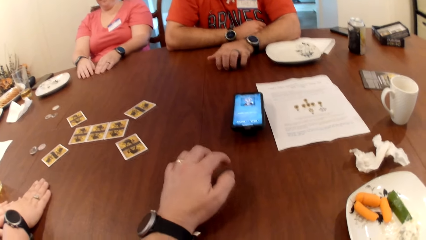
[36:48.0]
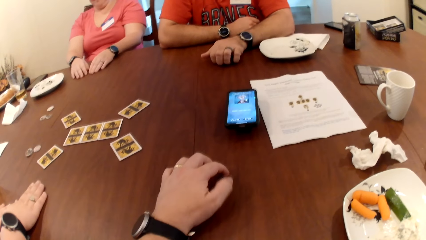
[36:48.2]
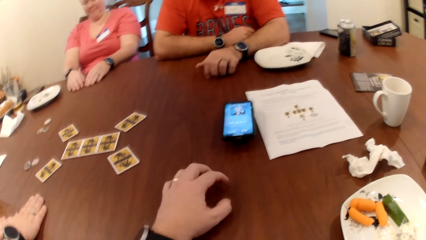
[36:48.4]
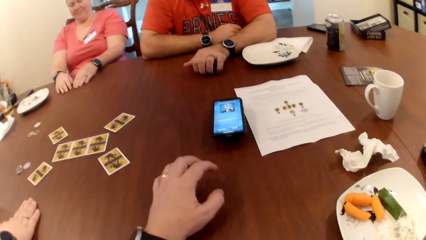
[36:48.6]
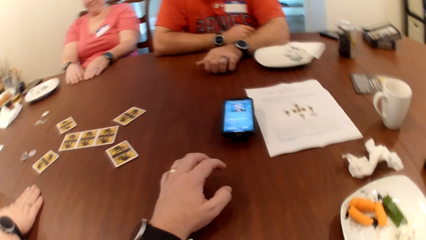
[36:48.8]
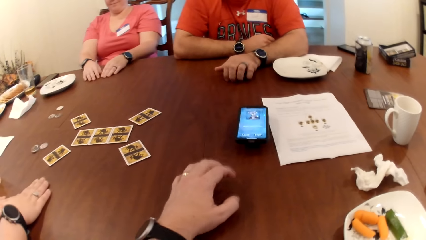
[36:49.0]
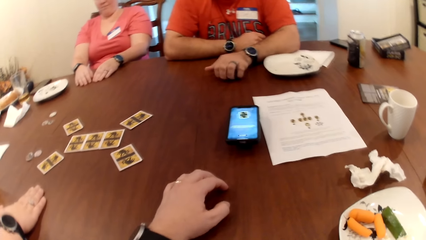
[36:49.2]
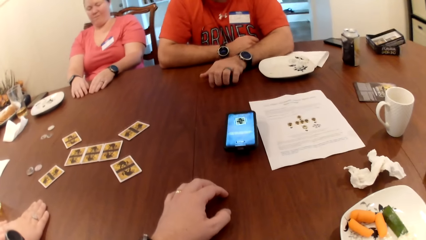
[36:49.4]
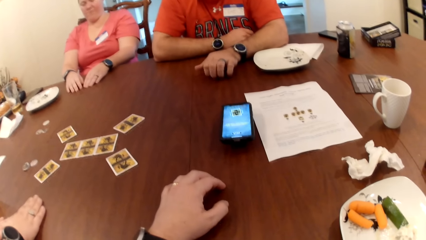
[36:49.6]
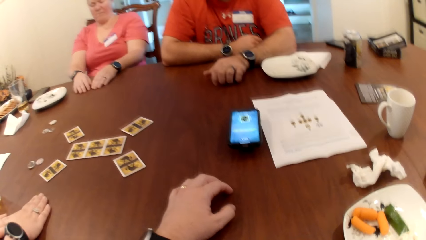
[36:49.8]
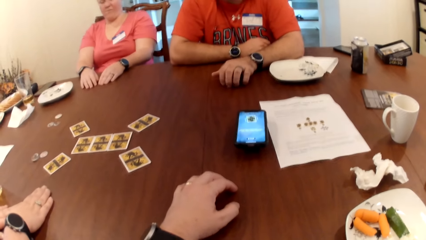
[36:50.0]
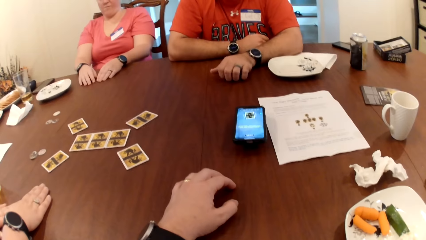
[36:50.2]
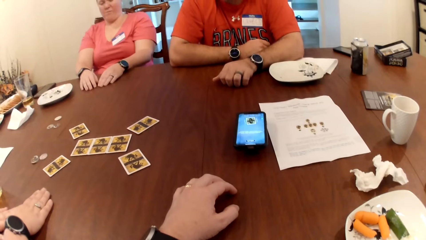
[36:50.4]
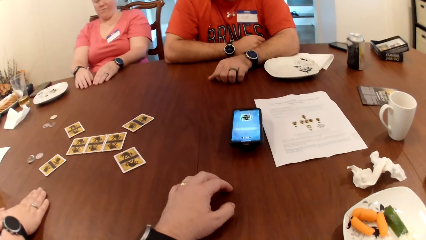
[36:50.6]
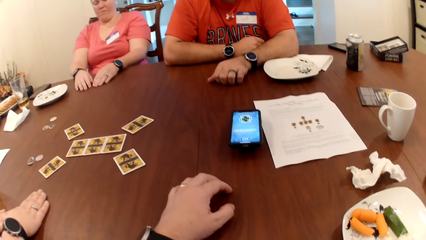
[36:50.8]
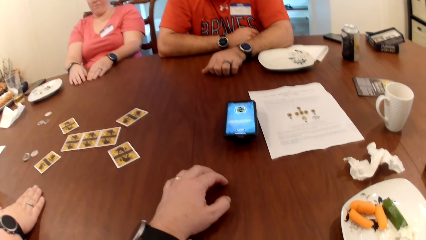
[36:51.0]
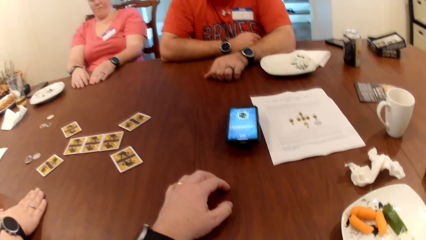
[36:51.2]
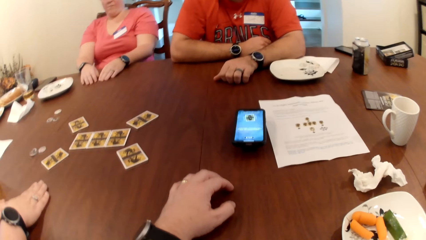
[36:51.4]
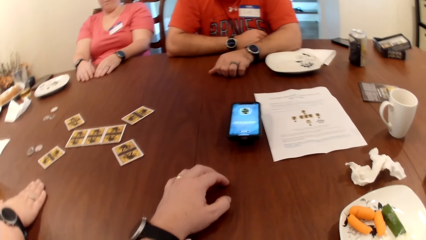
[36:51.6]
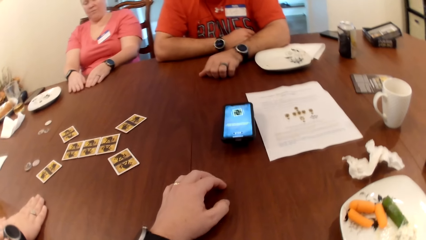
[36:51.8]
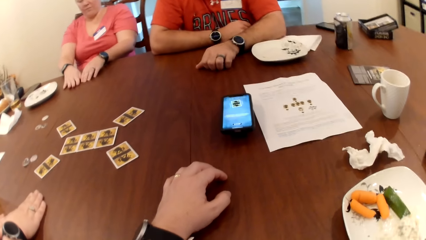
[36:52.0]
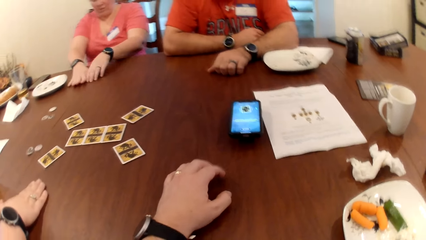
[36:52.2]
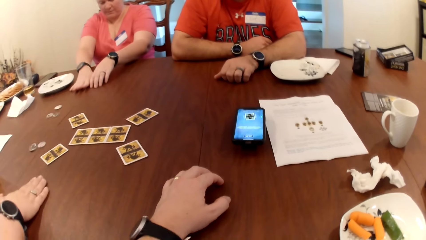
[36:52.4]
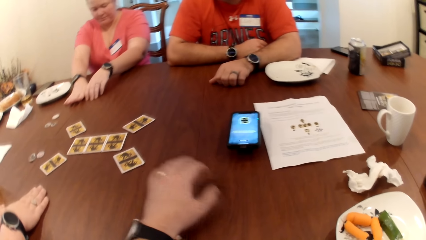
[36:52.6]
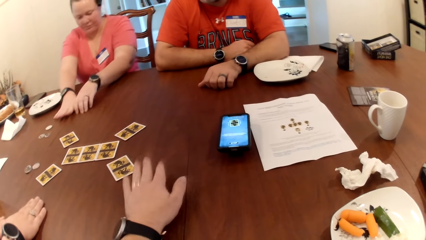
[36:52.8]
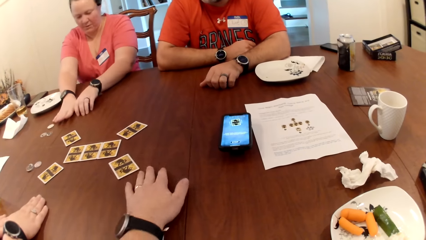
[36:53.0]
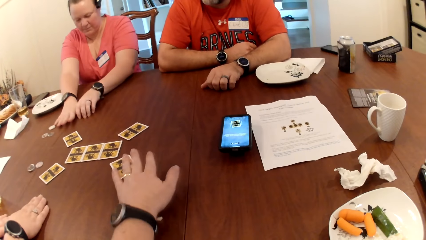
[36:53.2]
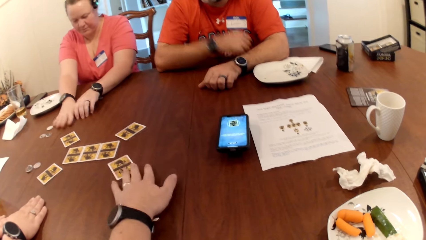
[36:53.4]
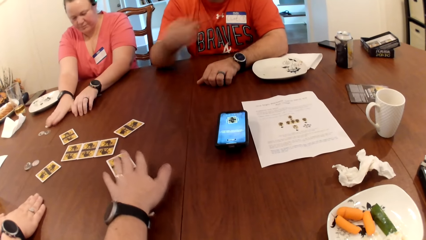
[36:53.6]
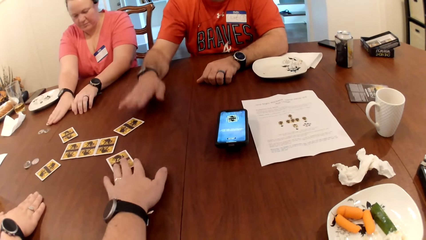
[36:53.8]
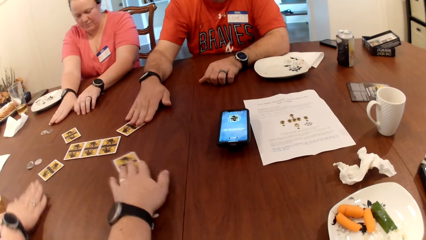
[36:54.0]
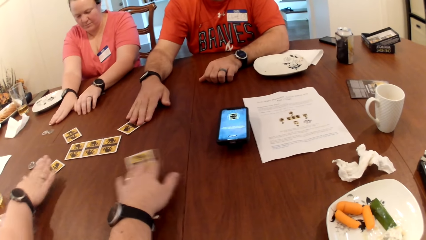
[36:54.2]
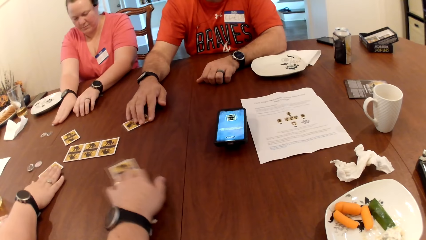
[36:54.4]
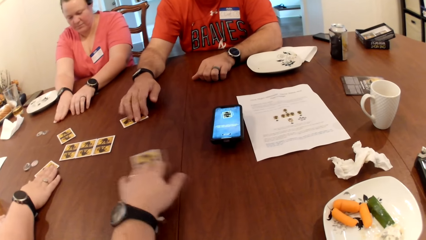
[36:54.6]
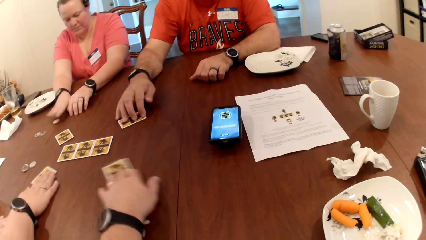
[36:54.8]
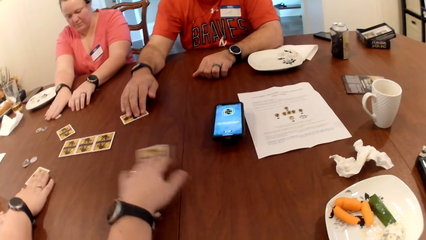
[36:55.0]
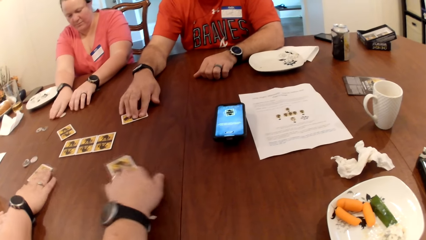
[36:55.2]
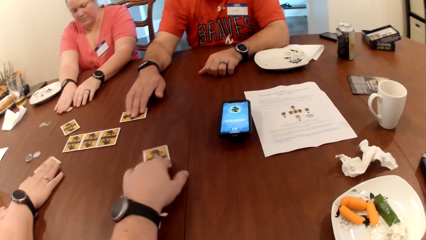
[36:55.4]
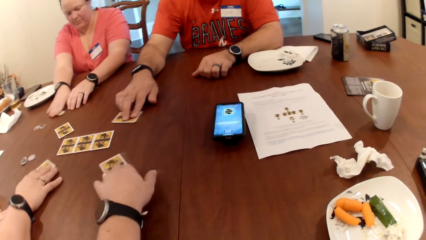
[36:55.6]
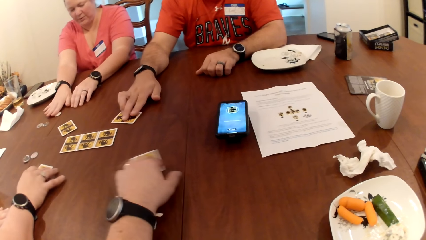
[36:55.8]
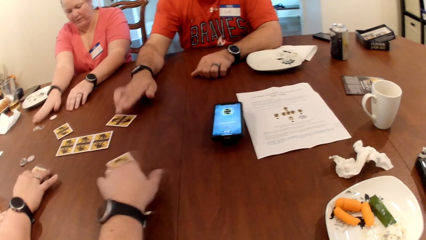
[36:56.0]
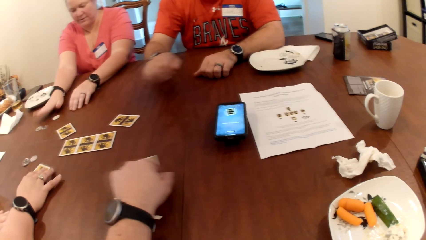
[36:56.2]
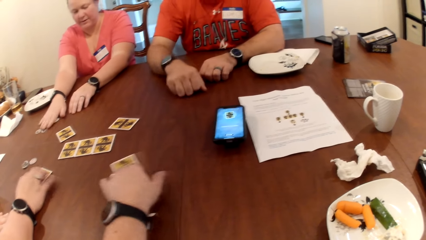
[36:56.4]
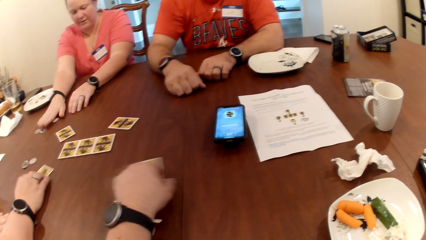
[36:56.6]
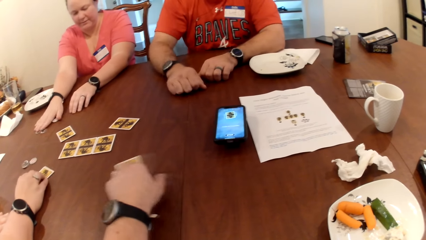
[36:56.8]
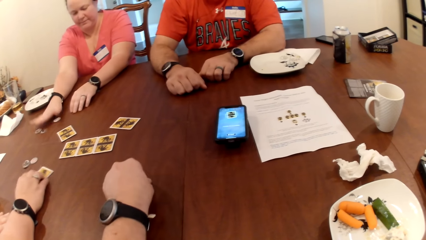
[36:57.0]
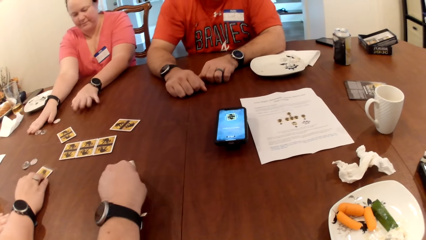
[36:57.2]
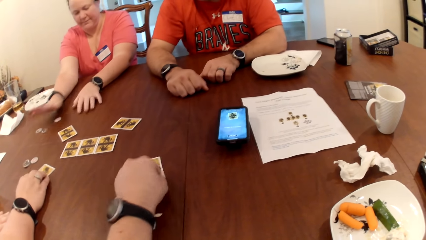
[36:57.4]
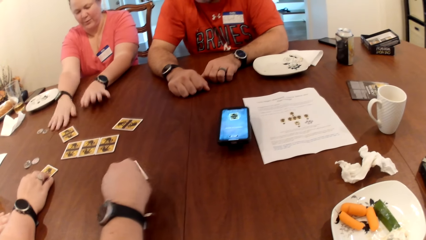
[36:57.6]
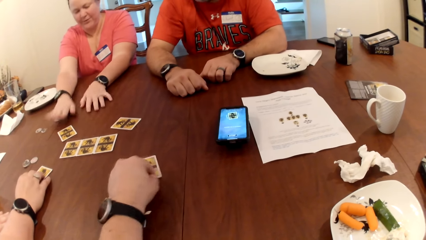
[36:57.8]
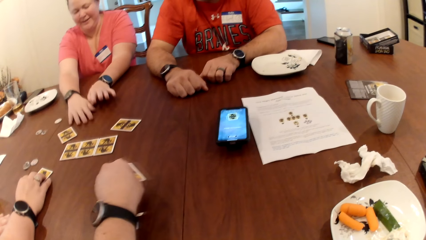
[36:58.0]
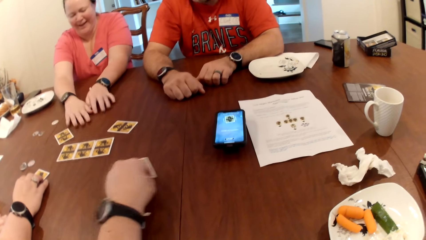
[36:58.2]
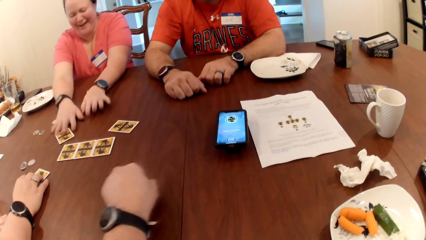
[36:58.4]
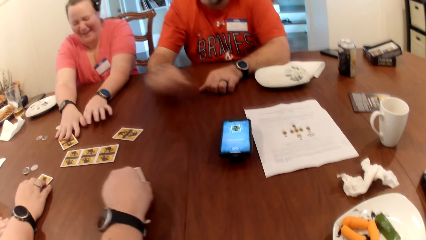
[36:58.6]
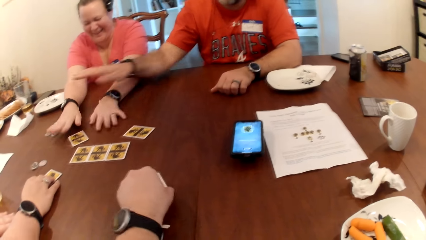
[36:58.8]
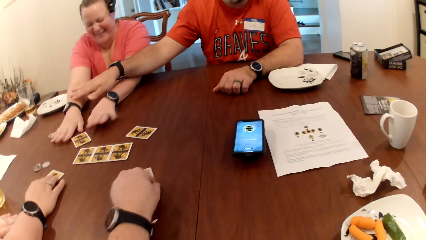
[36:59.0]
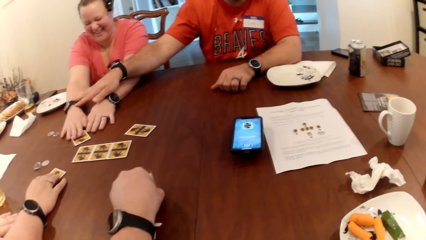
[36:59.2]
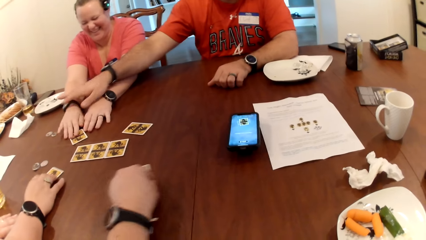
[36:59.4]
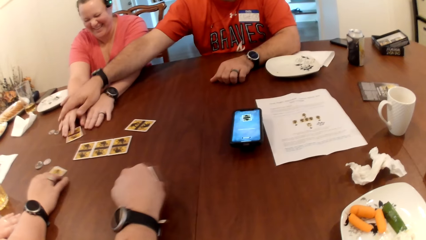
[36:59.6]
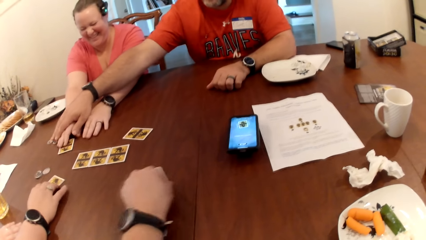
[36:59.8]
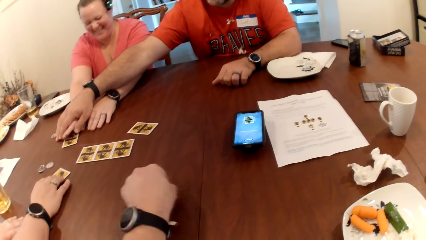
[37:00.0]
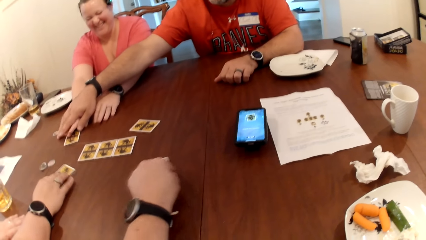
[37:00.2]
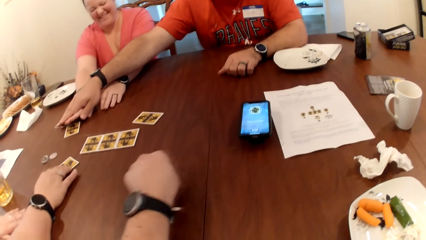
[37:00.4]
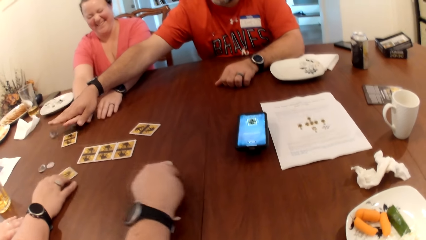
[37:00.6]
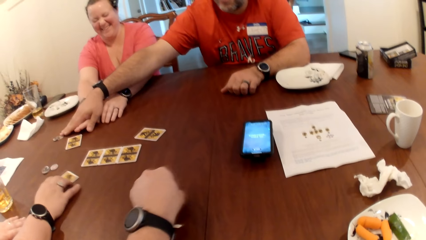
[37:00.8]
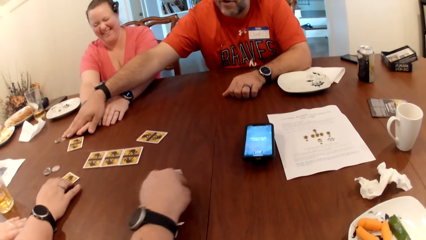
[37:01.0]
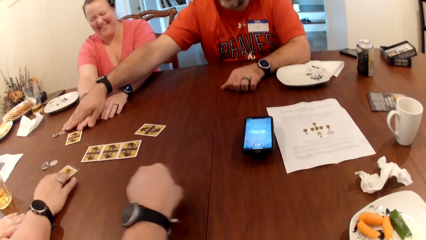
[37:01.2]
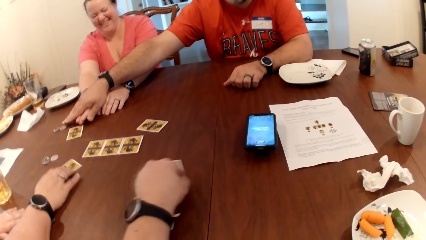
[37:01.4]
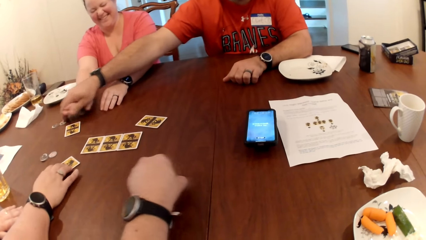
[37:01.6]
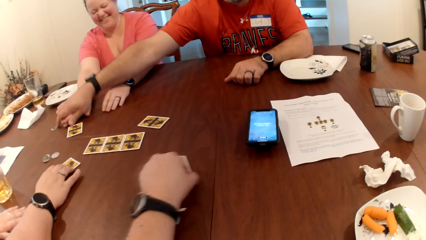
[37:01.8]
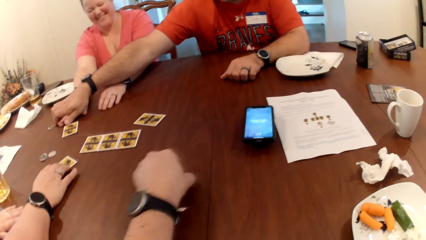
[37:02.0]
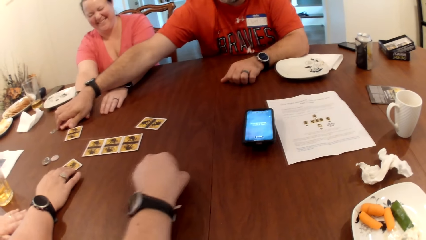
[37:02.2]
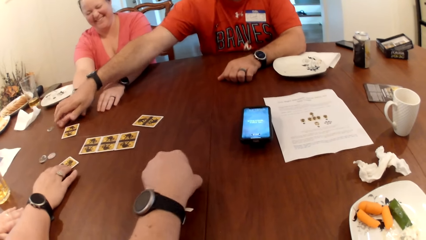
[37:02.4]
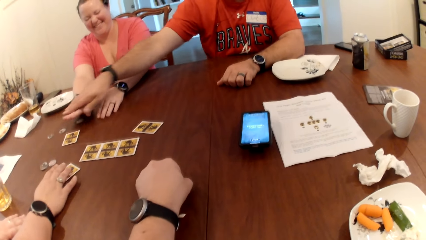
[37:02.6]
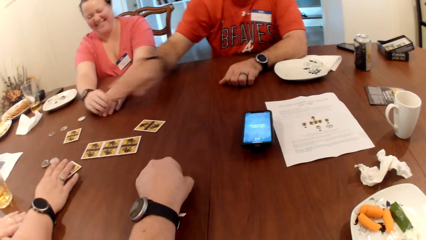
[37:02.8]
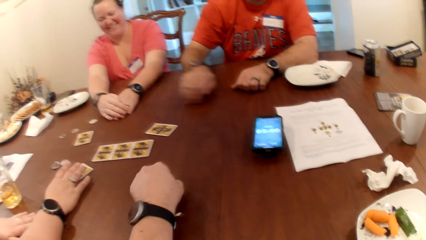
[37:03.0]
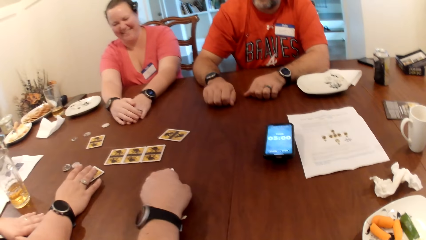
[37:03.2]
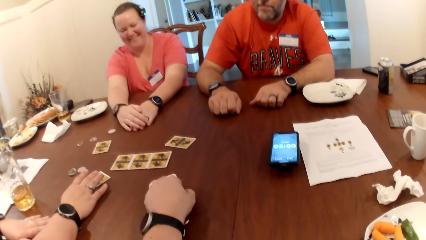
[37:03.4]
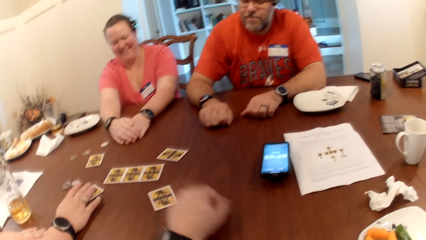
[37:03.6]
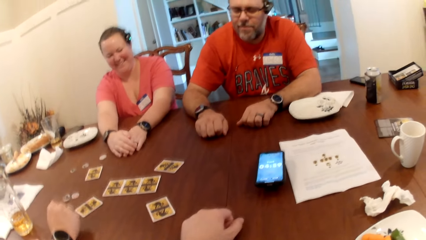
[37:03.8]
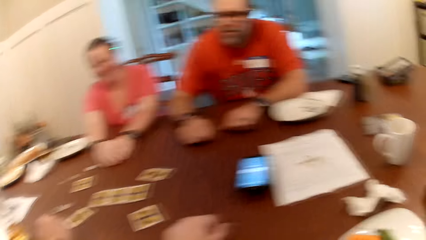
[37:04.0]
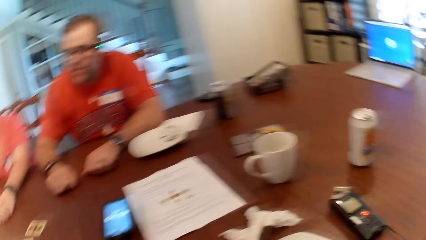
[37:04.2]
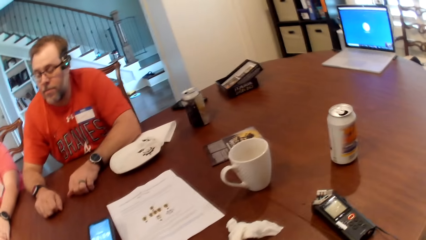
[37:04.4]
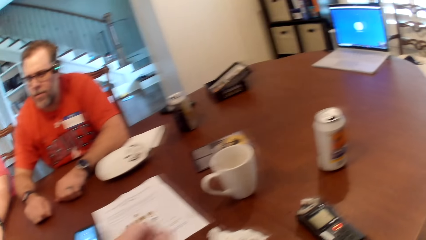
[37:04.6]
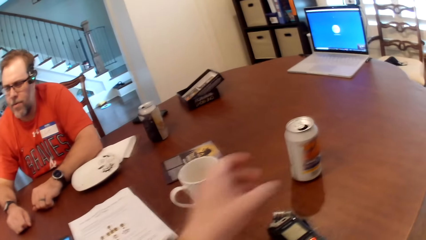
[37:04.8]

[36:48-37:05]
The camera wearer holds his card. He touches his card. He moves the card around on the table with his left hand. A man touches his card. The man moves the card on the table with his right hand. A woman moves a card on the table with her right hand. Another woman moves a token on the table with her right hand. The man helps the other woman to find her card. The other woman moves the card on the table with her right hand.
